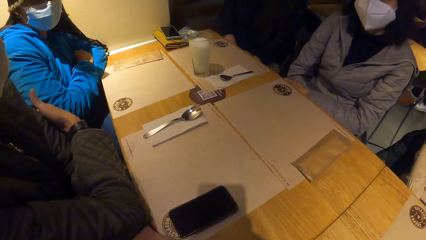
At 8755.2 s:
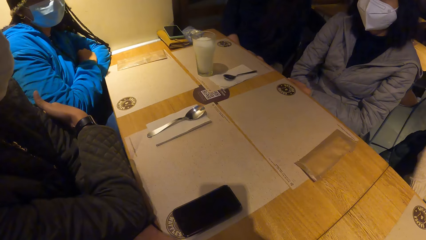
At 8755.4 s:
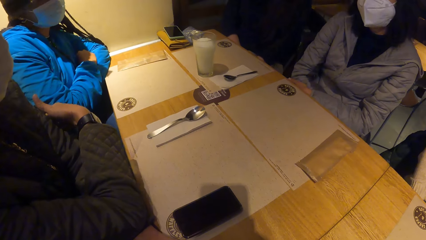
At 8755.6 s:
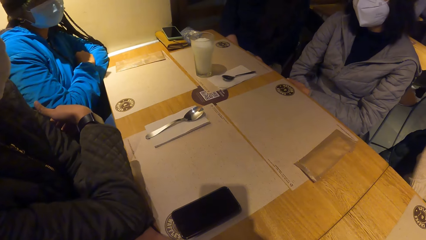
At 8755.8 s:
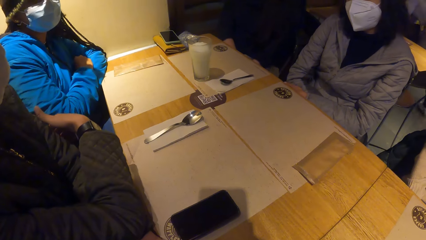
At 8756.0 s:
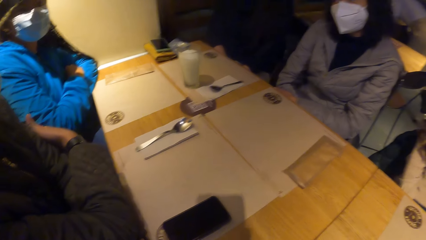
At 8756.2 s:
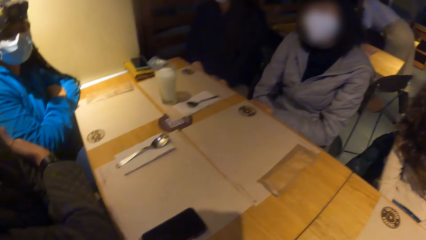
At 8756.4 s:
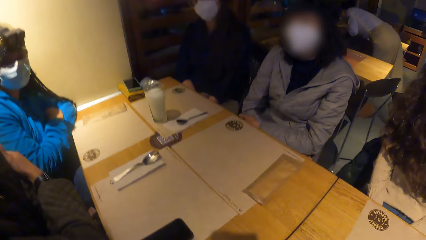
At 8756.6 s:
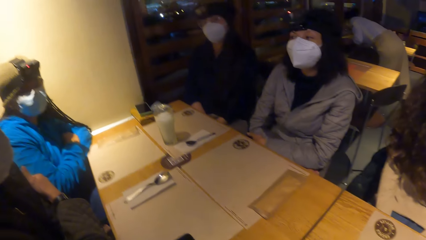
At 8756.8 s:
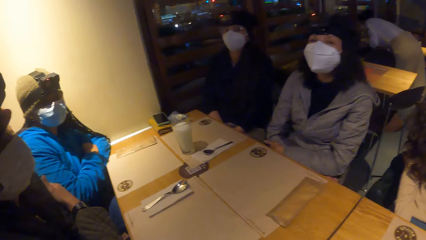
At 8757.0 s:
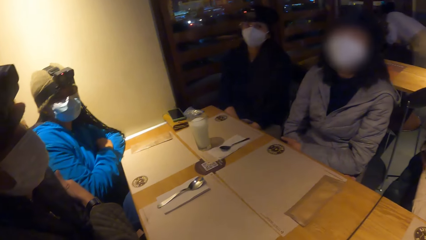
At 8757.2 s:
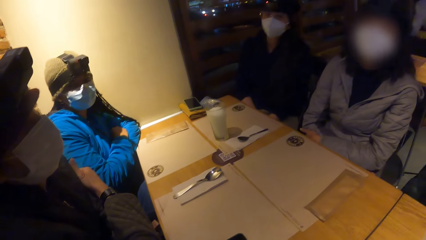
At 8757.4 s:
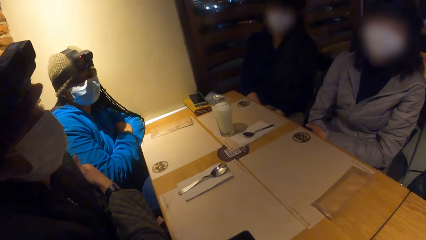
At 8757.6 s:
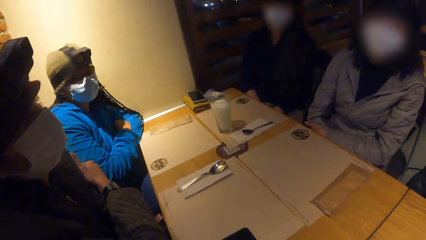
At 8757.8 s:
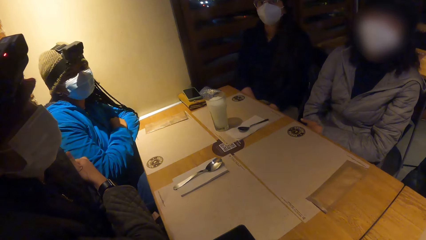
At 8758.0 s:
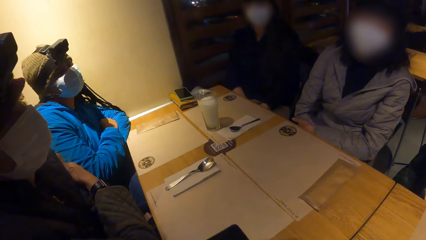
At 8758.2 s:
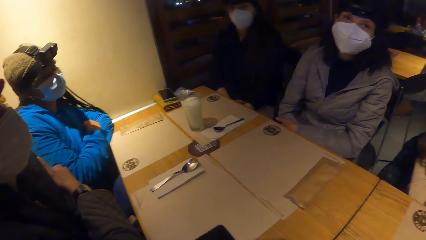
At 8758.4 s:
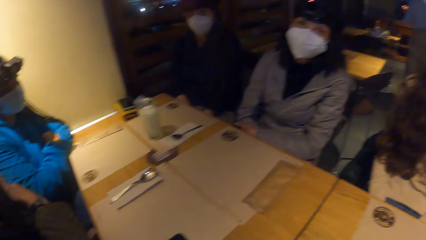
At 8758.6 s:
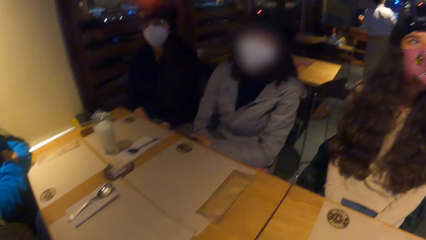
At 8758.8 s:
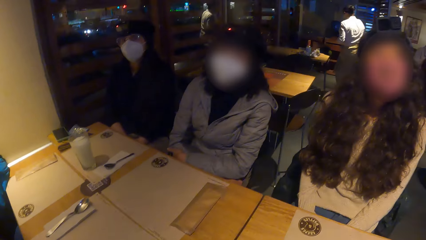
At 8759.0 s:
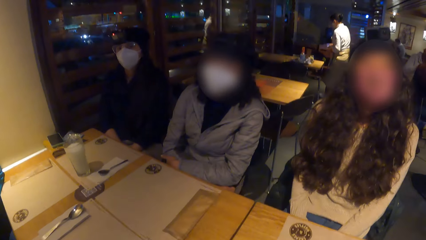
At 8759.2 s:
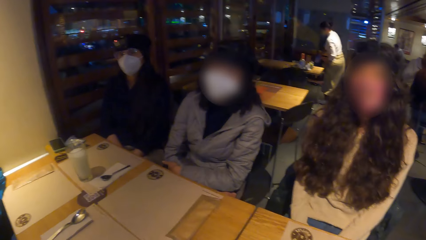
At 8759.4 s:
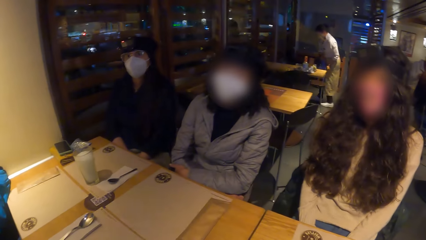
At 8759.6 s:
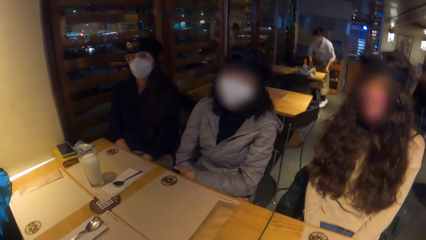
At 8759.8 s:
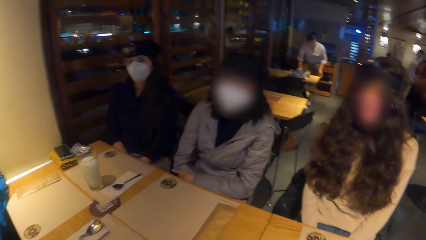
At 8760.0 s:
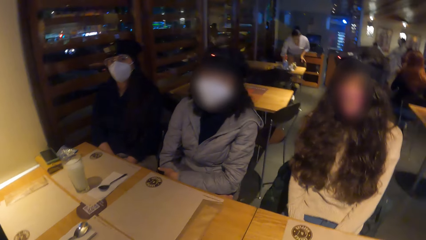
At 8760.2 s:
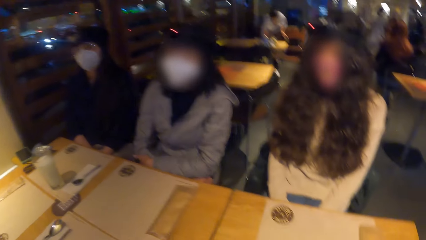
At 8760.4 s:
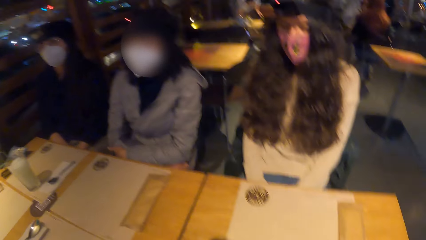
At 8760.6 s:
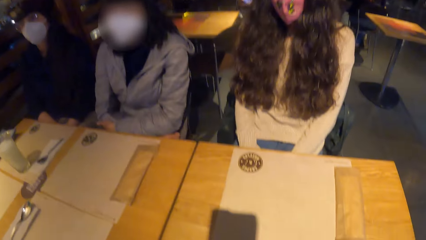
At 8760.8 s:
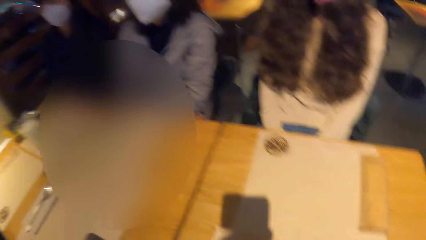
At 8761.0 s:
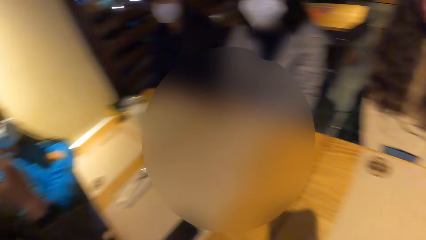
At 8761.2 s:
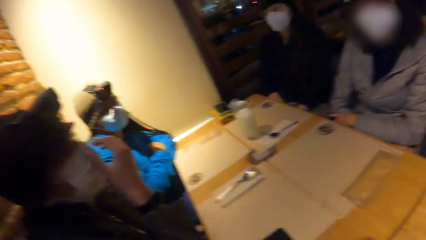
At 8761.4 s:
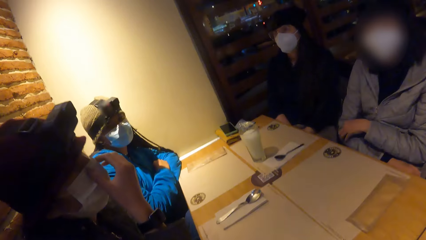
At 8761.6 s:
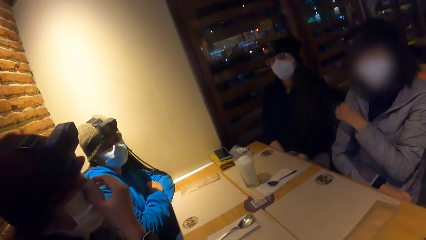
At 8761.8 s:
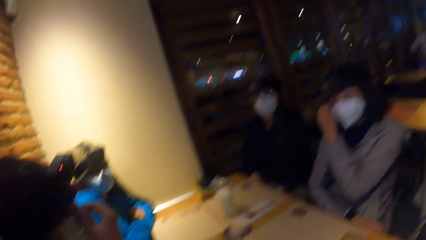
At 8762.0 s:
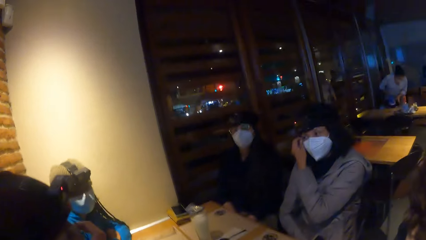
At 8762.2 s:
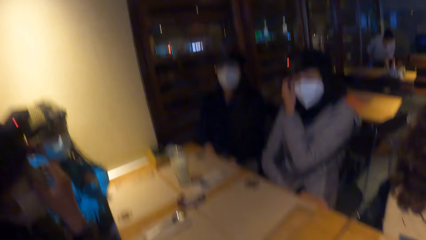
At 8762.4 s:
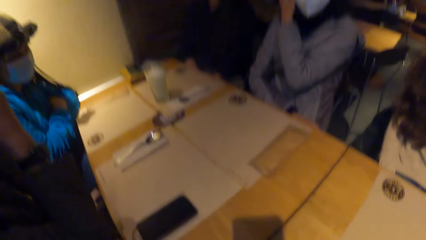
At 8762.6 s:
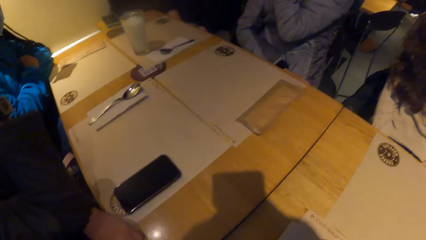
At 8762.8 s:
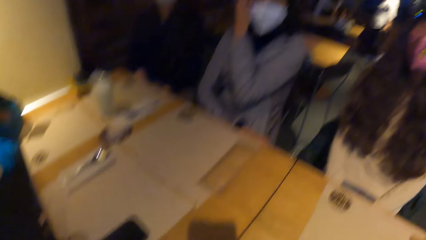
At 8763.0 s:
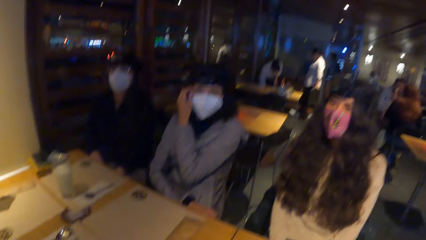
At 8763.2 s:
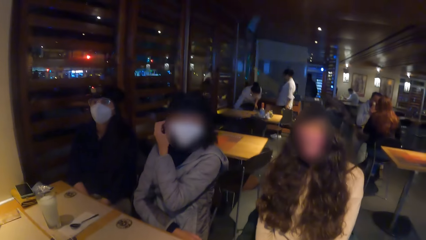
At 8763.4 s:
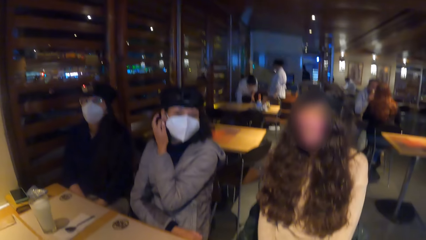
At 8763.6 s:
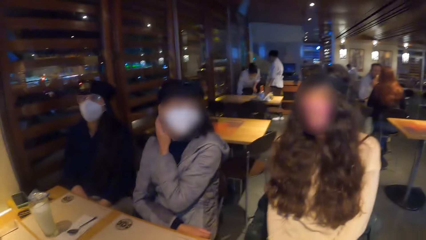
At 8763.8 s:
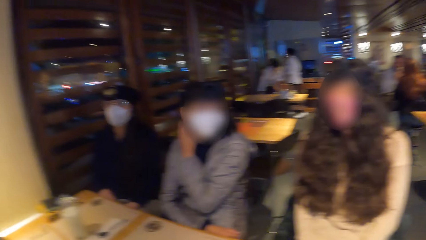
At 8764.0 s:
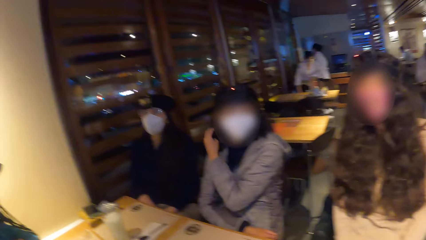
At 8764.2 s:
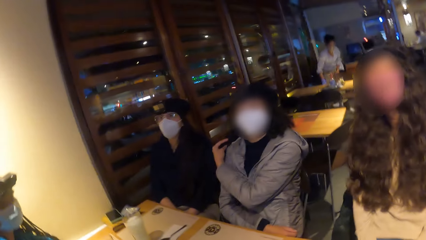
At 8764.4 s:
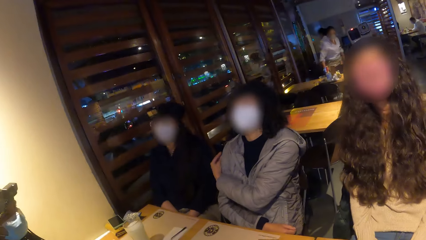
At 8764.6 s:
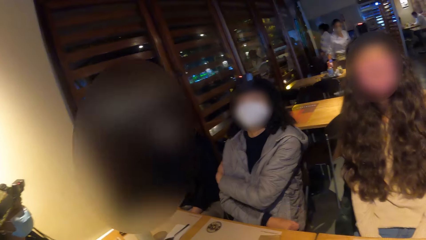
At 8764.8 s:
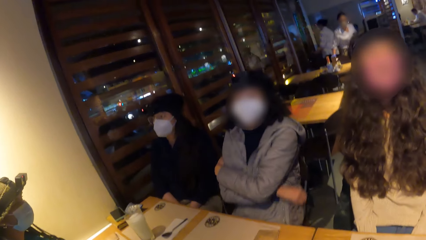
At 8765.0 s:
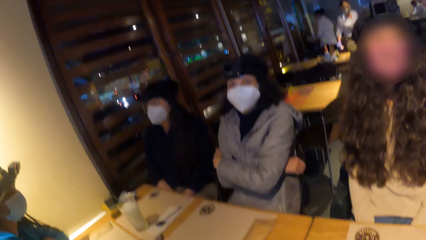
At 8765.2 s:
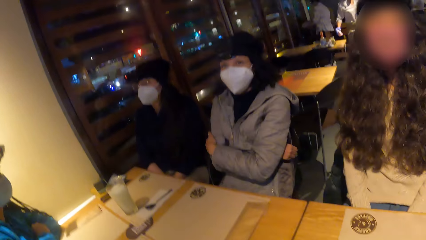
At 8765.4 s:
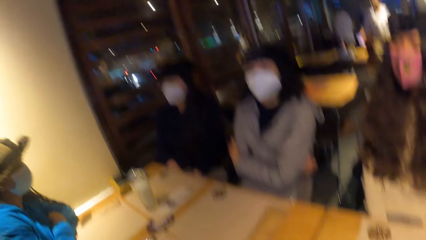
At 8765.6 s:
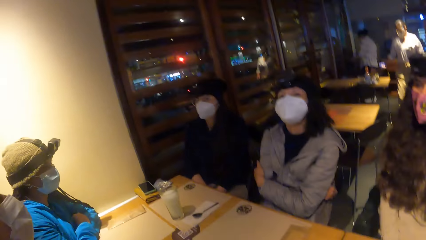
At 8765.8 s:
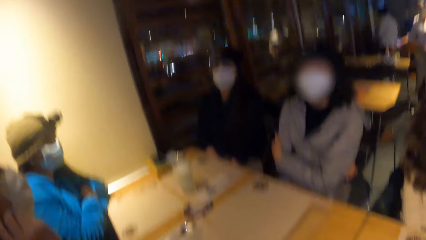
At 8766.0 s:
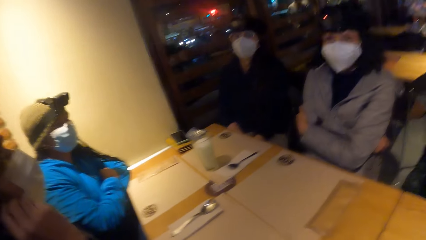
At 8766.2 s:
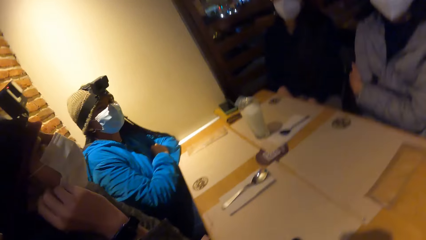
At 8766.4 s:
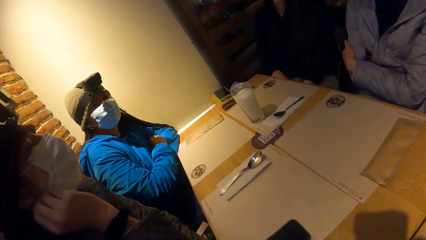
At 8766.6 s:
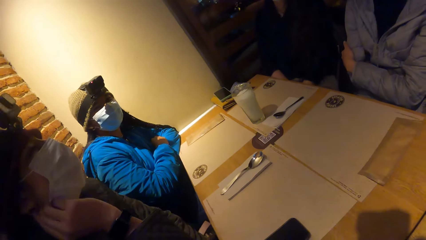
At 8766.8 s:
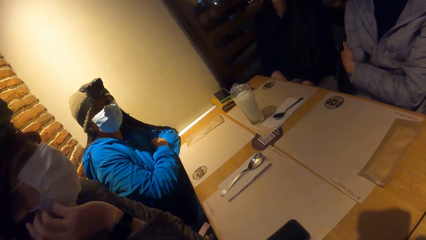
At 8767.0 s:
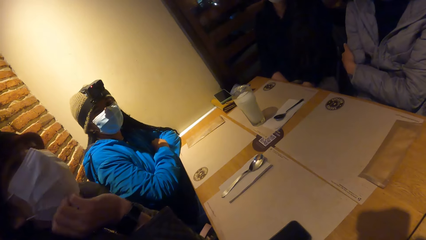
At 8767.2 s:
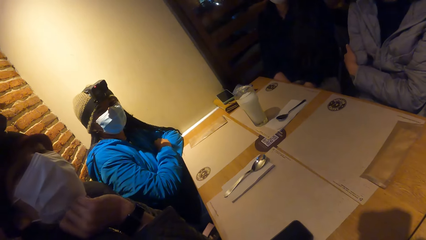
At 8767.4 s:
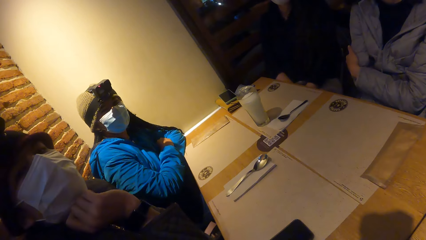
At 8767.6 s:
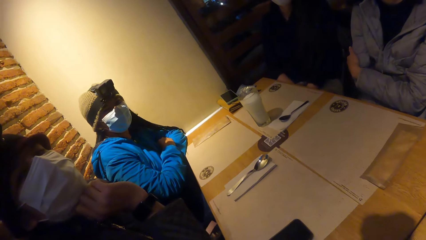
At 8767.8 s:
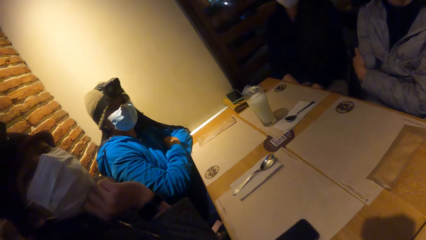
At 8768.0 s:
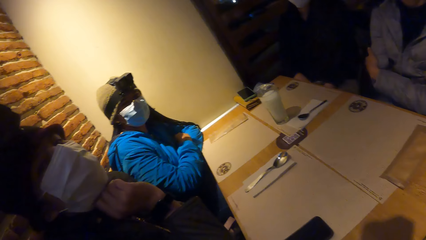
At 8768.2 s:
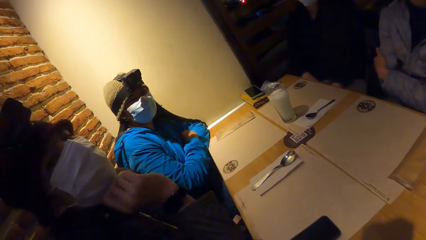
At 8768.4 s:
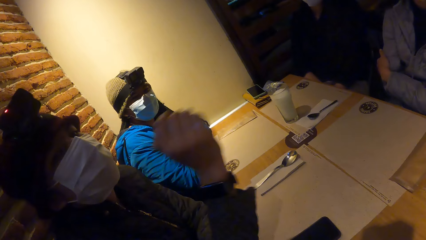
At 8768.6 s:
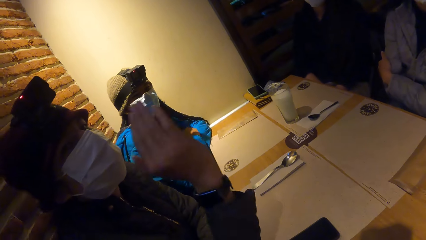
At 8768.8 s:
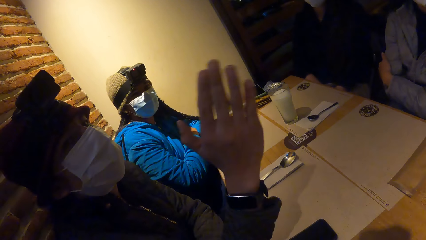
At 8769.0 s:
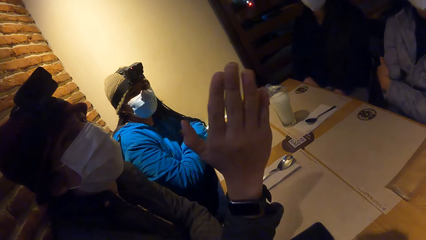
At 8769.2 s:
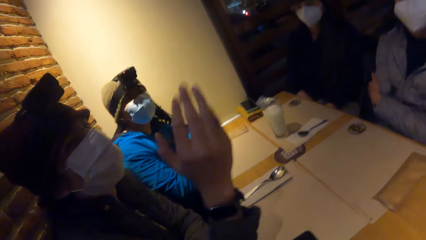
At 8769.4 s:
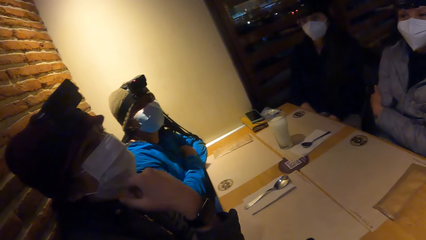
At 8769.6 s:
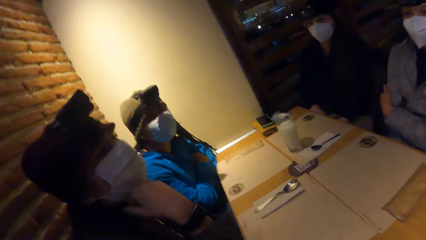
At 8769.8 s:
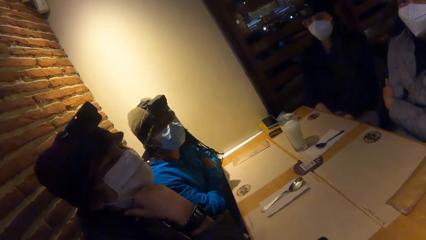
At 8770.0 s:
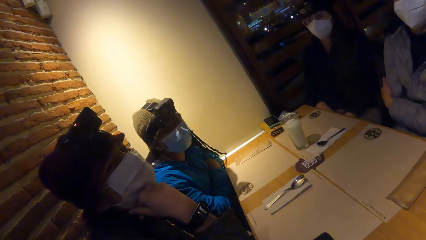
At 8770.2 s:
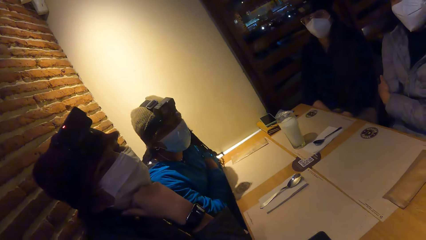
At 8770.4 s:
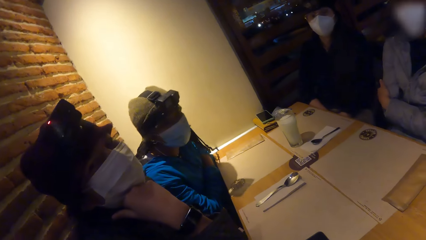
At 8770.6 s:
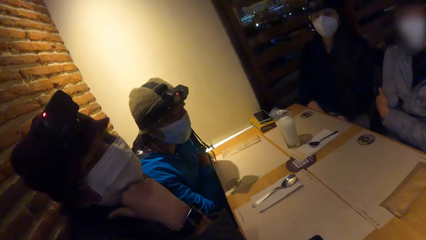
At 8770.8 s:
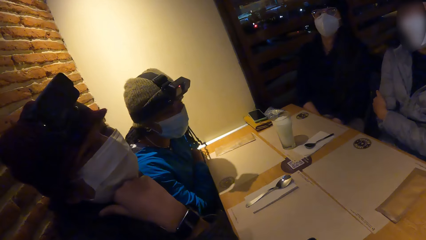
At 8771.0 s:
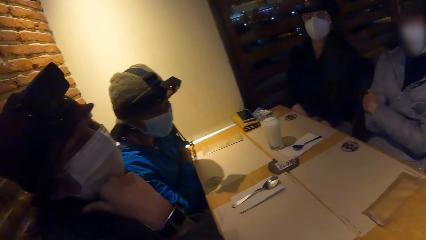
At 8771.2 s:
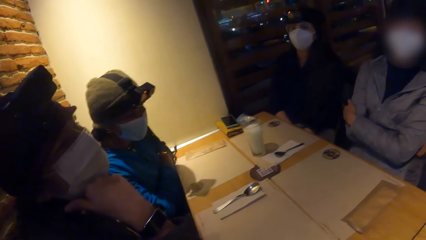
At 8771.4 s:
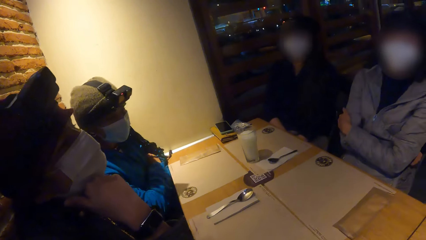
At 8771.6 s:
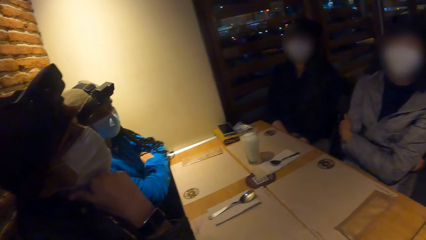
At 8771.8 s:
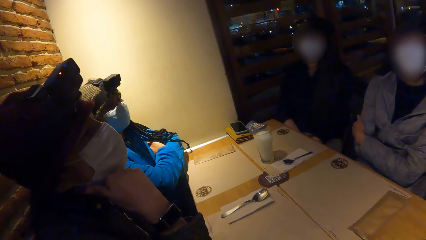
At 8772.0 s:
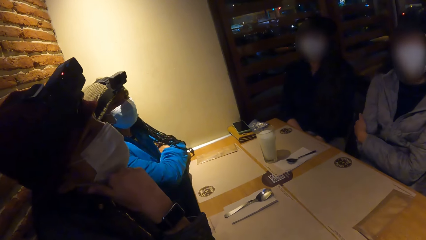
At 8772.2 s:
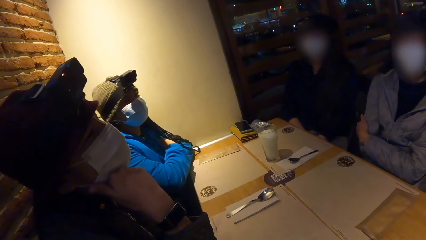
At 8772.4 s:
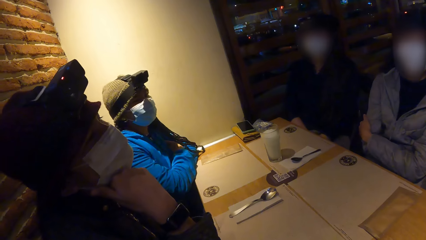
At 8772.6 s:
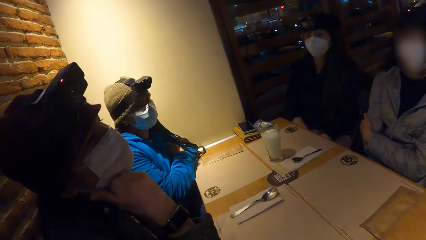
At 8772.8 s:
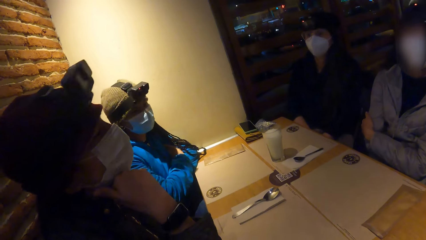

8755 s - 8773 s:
The camera wearer shakes their head. A woman interacts with the group of people at the table.
